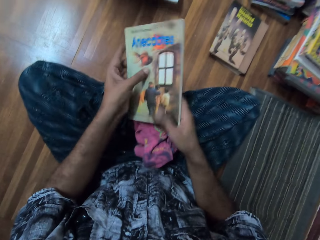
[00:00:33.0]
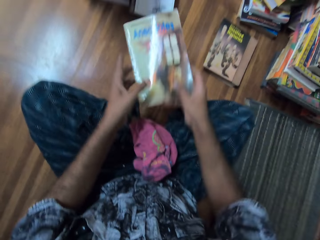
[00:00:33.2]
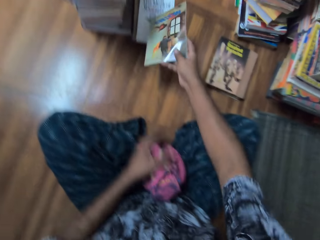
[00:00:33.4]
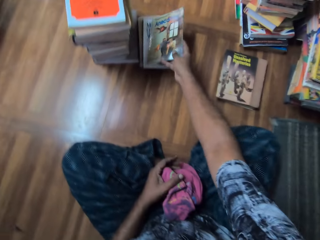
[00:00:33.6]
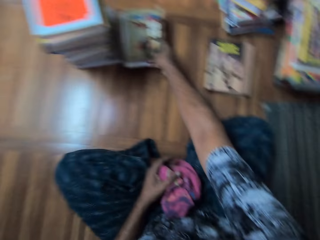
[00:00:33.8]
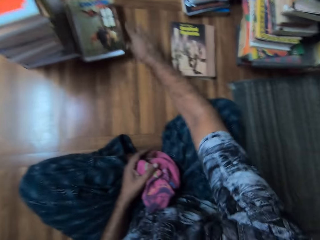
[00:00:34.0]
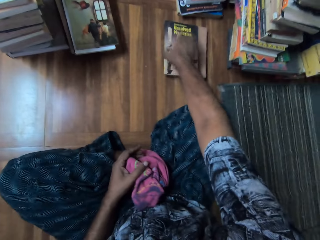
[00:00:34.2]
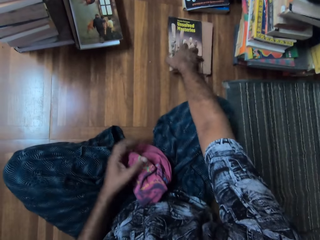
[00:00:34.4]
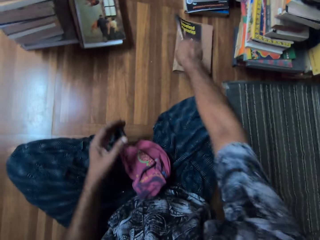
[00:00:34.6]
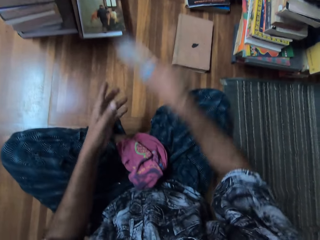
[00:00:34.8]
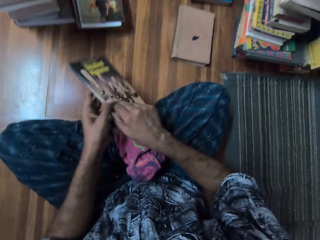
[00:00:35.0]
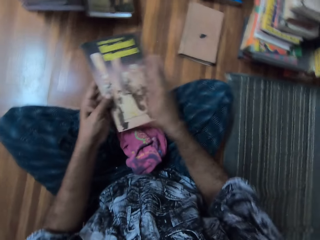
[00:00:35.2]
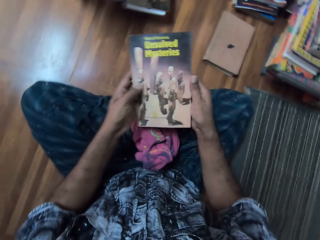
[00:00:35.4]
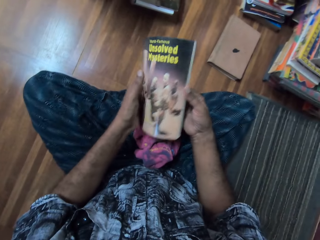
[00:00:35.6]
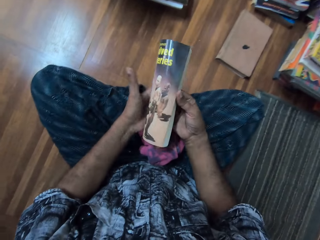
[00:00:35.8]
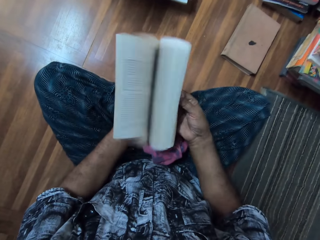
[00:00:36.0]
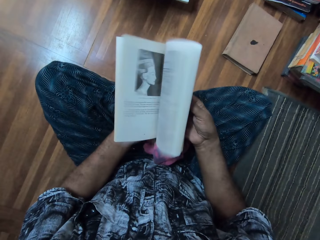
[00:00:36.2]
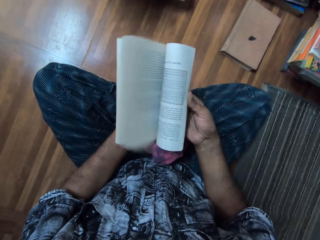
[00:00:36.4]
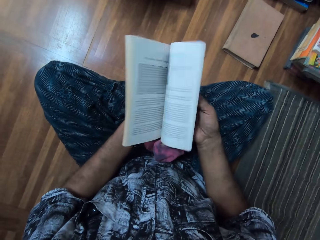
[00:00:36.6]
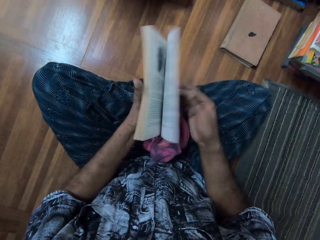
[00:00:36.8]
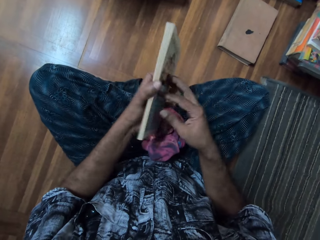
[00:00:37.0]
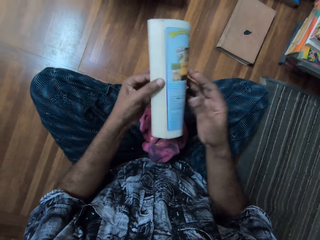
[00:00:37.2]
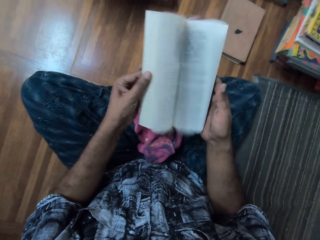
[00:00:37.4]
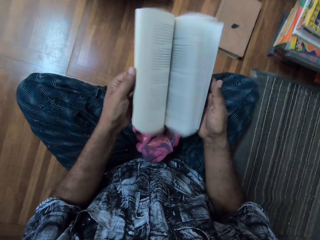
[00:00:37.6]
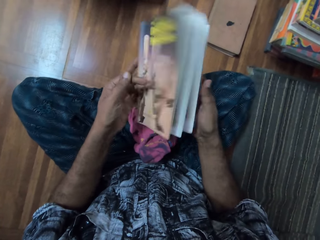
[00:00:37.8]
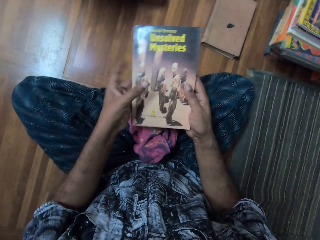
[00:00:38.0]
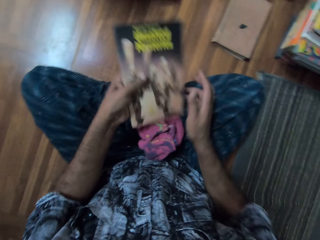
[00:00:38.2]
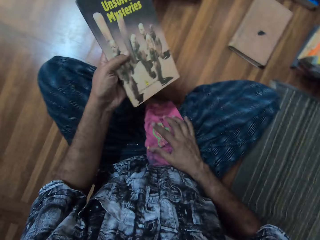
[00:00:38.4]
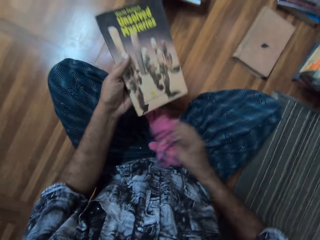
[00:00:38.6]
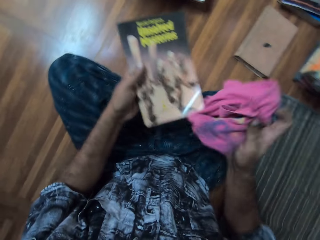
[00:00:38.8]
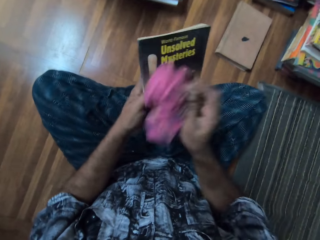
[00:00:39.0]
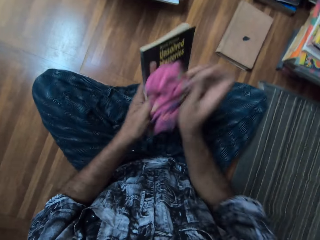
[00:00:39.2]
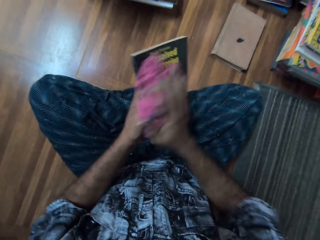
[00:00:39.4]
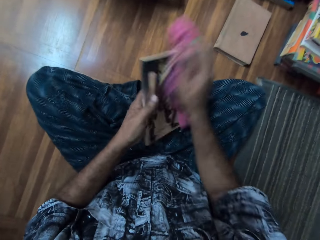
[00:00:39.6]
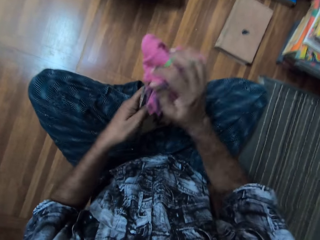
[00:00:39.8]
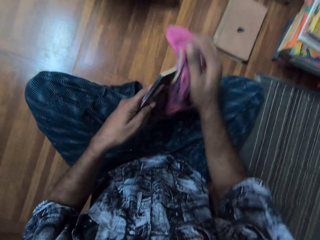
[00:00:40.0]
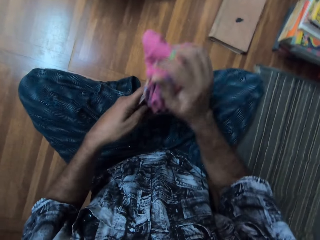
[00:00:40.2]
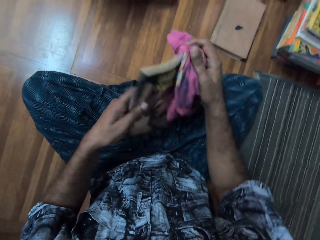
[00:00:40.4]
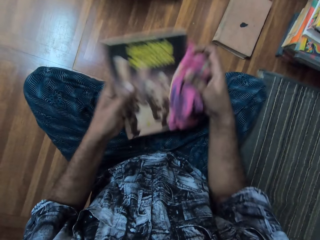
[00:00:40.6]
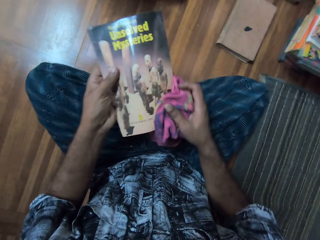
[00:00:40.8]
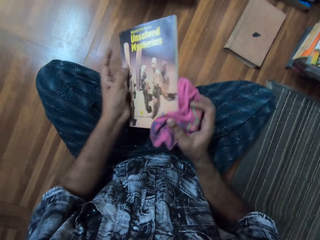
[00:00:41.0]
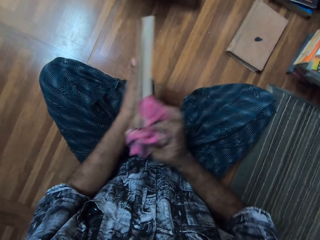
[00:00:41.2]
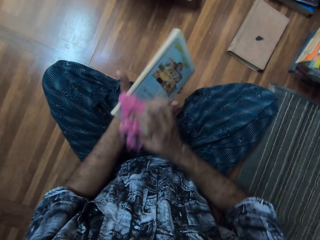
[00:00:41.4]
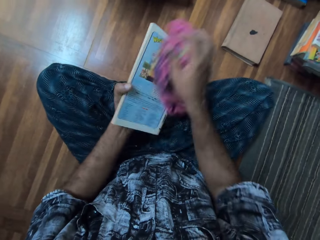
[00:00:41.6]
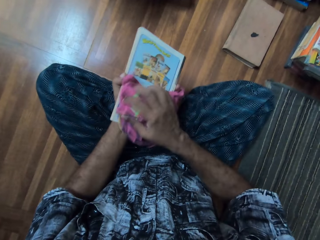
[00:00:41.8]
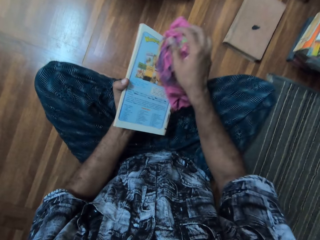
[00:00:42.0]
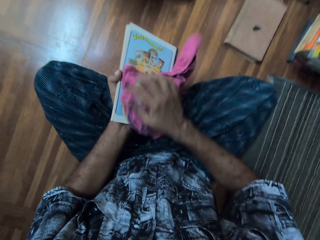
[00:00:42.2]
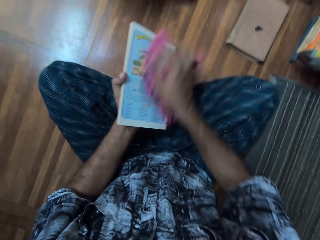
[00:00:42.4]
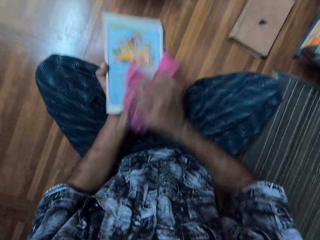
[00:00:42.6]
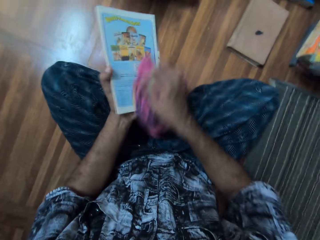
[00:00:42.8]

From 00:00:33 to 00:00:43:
The camera wearer places the book on the other books. They pick a book. They adjust the books. They flip the book pages. They pick the cloth. They wipe the book with the cloth.

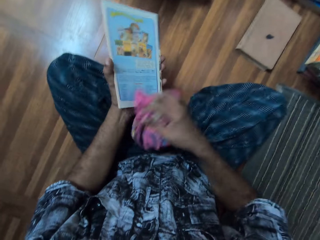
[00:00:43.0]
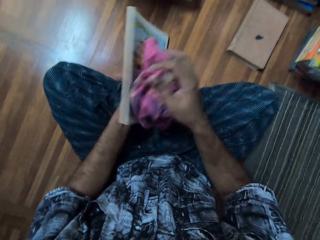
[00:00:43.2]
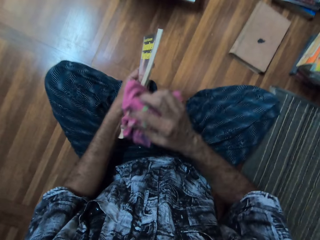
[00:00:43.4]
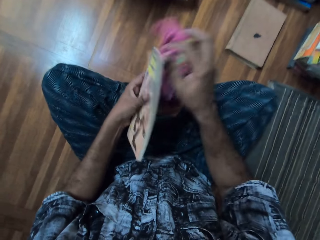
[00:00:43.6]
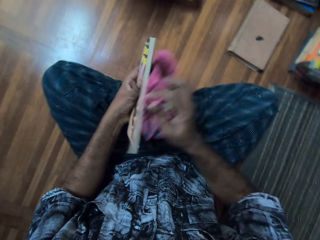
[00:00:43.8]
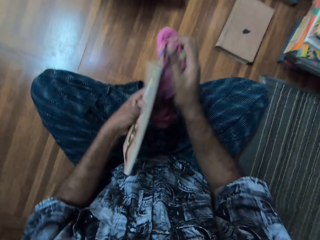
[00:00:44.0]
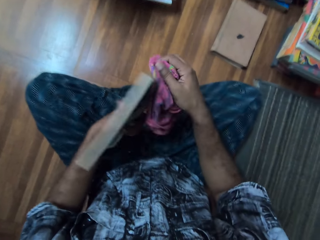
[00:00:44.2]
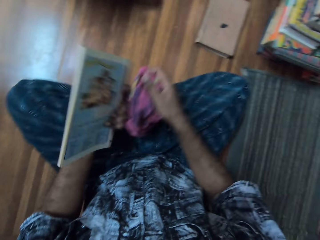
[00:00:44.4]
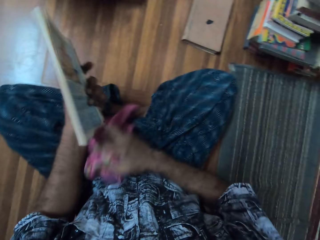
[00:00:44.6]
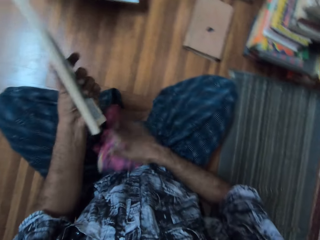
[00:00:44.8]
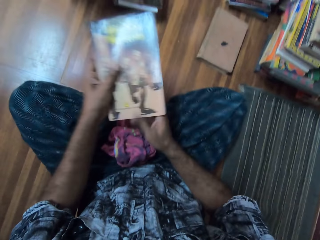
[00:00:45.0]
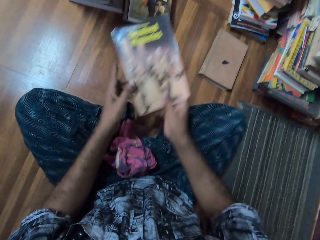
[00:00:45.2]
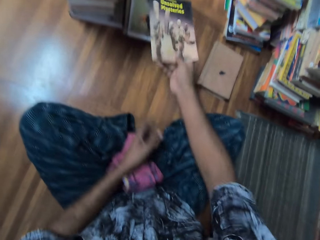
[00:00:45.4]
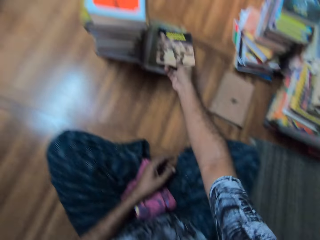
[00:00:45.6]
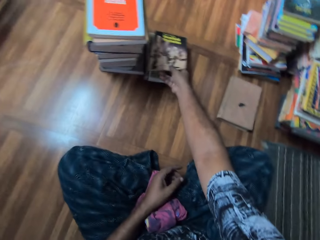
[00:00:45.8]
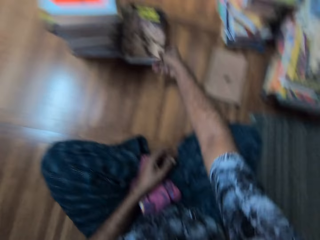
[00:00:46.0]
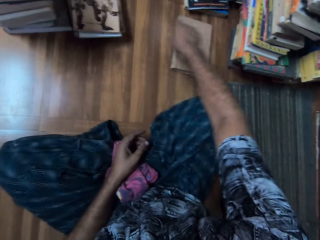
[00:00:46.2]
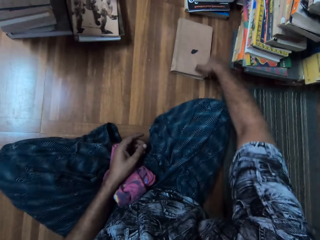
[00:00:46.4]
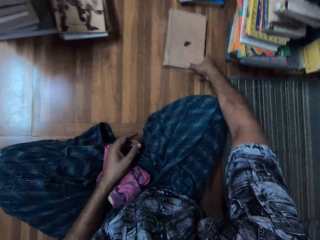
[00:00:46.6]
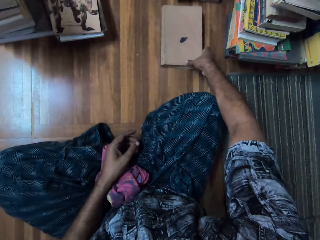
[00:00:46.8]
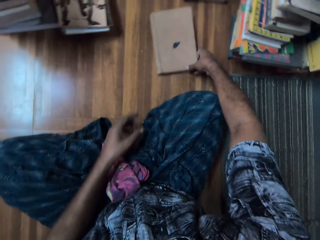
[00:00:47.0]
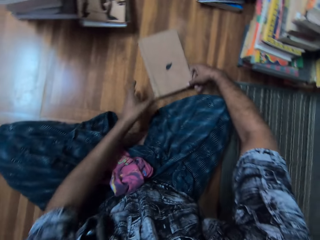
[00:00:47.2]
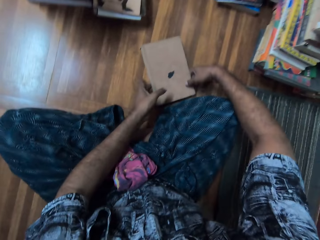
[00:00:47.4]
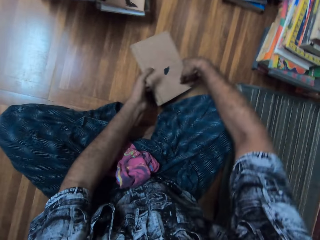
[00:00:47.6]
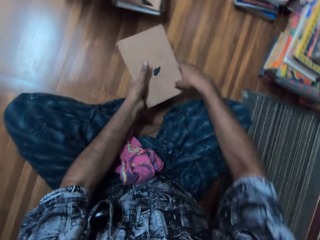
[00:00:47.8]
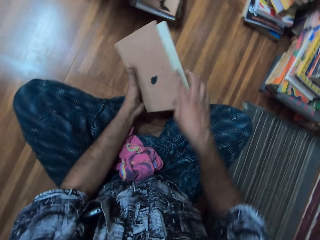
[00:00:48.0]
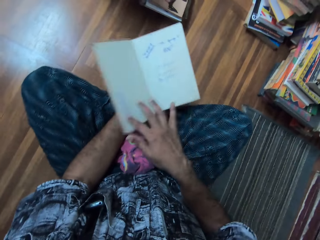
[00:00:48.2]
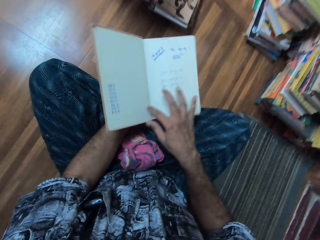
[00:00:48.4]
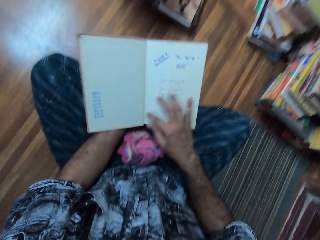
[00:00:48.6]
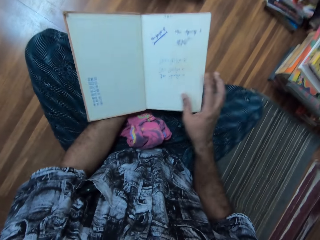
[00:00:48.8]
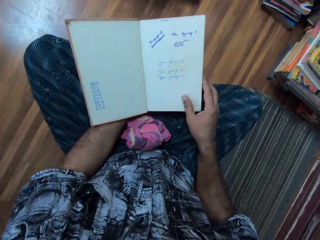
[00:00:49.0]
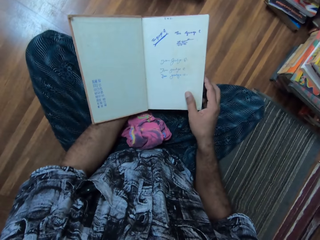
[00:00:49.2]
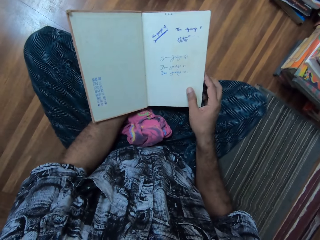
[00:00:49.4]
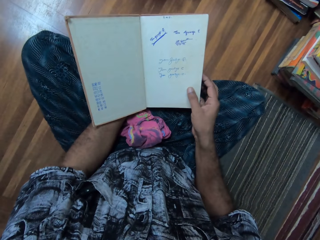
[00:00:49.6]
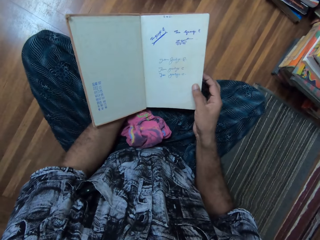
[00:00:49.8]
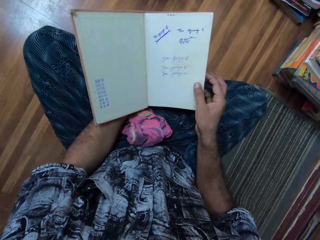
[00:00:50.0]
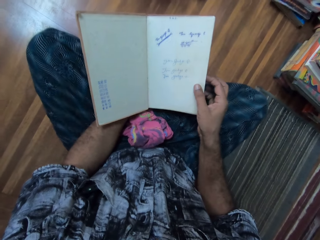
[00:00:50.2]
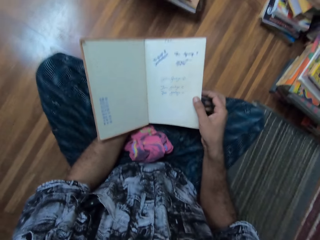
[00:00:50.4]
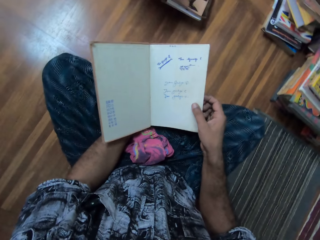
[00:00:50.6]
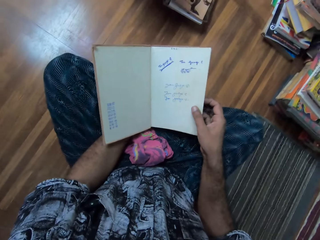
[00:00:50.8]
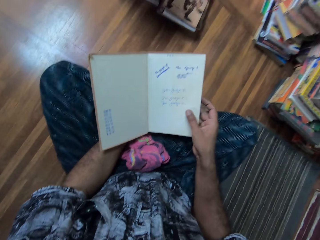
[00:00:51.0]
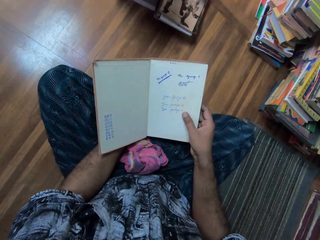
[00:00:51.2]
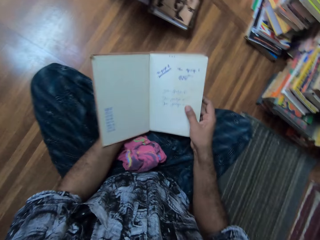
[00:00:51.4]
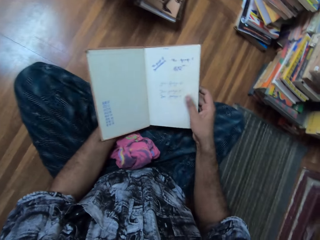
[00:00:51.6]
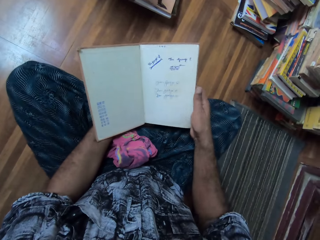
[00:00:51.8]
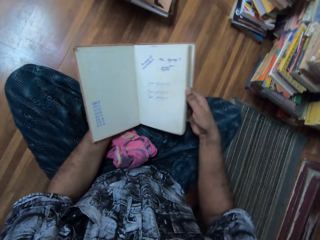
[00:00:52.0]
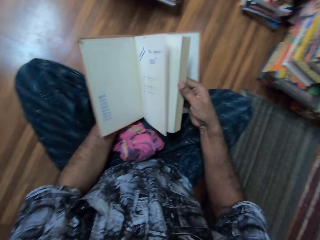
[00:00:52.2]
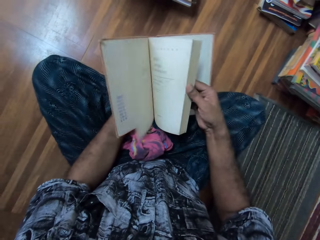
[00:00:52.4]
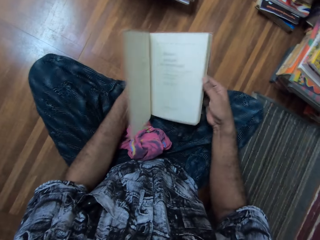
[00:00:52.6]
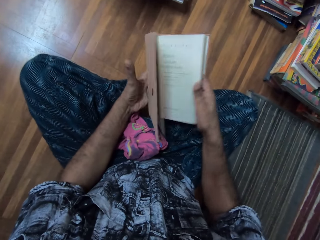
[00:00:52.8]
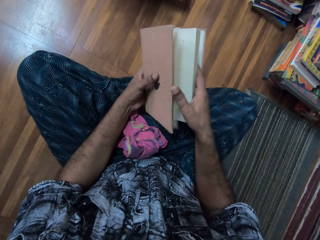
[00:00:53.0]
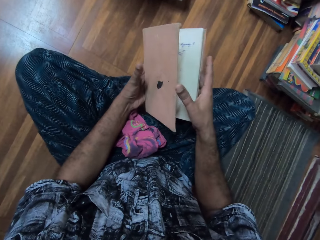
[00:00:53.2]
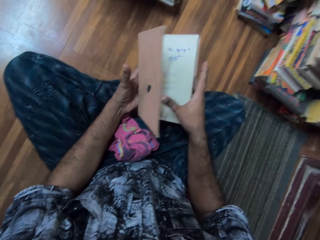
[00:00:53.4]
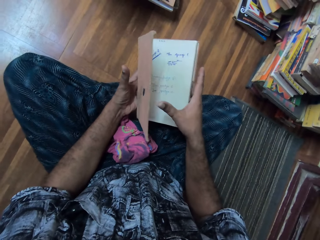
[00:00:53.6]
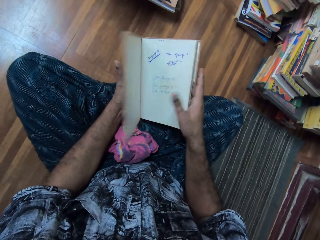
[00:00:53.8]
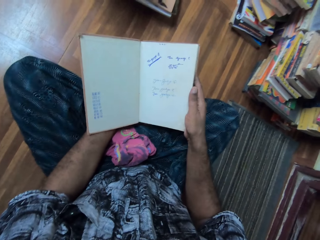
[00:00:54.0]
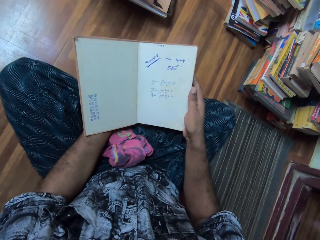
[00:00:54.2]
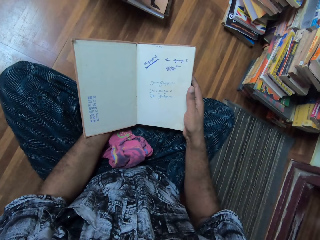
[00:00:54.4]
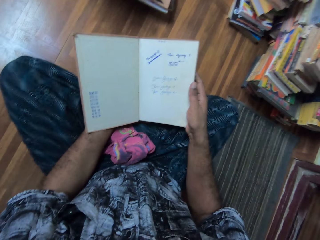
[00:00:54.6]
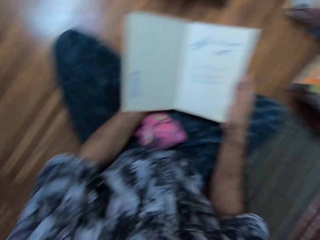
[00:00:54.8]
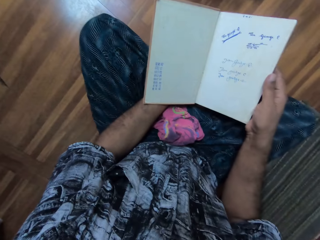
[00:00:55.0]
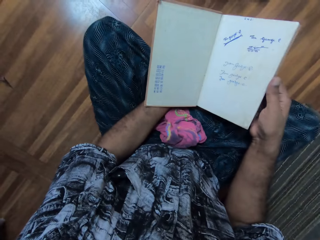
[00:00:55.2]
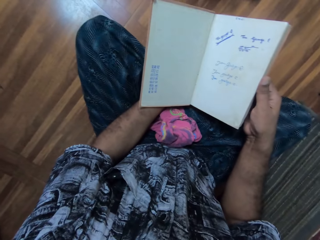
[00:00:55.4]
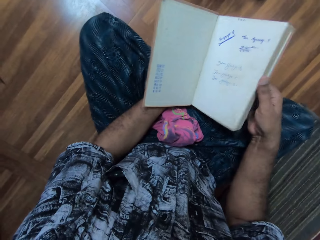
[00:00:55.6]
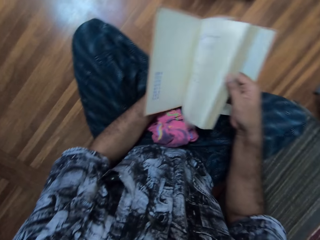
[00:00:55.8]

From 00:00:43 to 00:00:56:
The camera wearer drops the cloth. They place the book on the other books. They adjust the book. They pick the book. They adjust the book. They stare at the book. They open the book. They adjust the book. They stare at the book.
